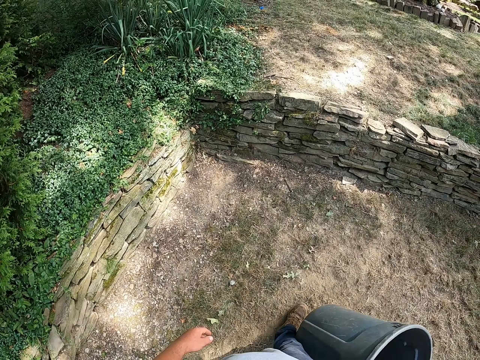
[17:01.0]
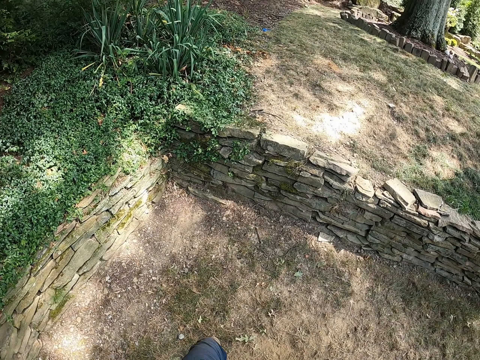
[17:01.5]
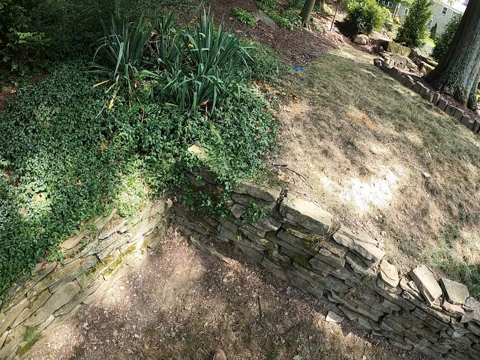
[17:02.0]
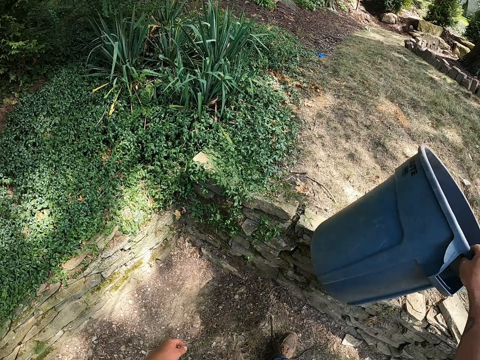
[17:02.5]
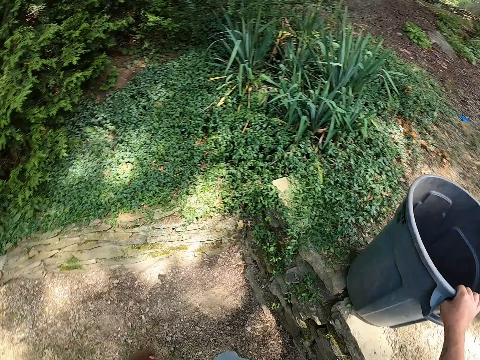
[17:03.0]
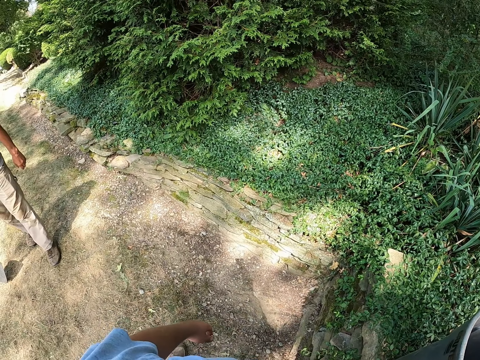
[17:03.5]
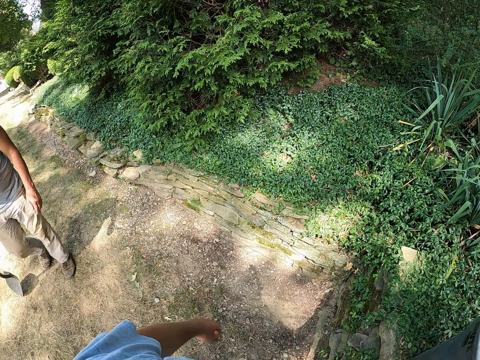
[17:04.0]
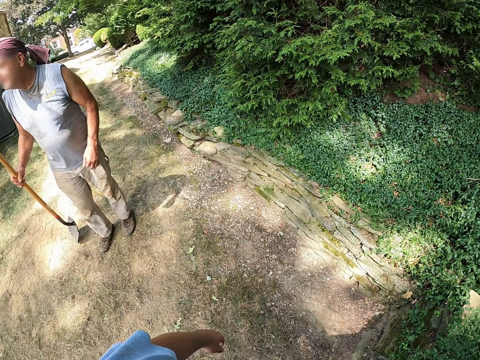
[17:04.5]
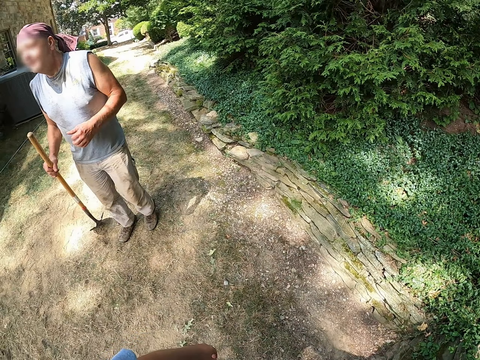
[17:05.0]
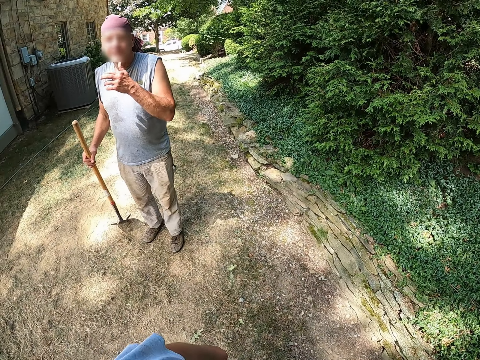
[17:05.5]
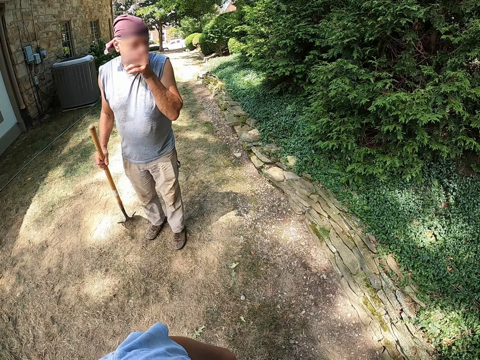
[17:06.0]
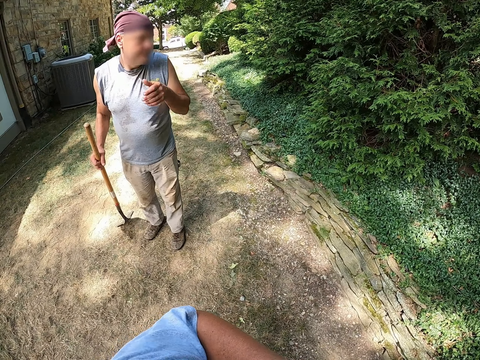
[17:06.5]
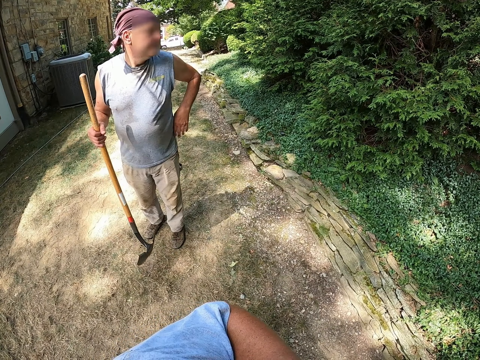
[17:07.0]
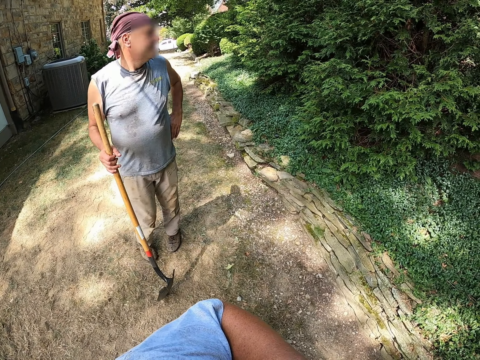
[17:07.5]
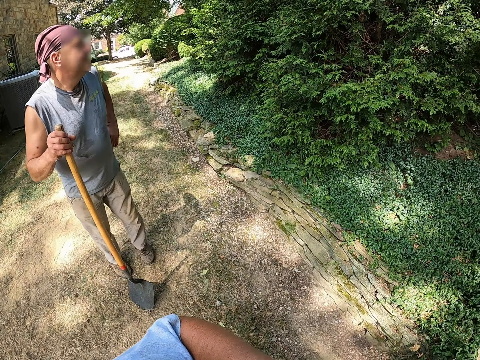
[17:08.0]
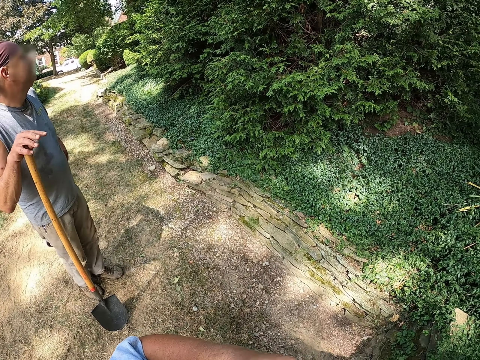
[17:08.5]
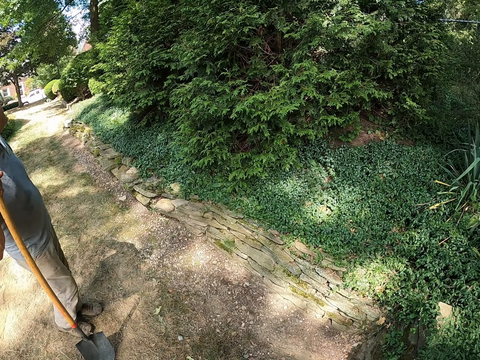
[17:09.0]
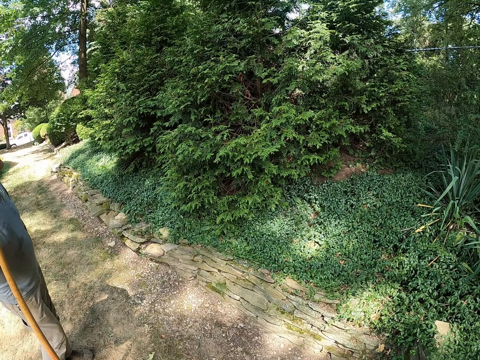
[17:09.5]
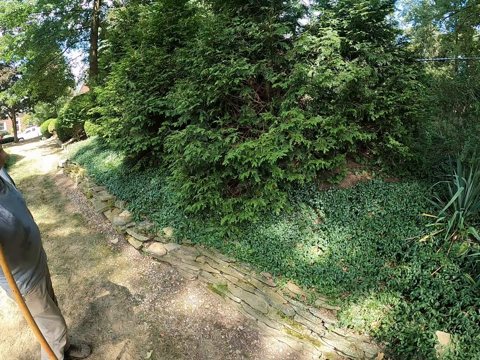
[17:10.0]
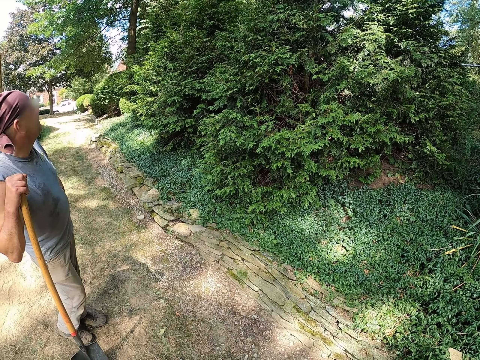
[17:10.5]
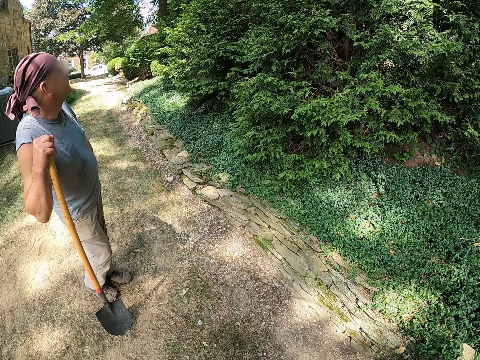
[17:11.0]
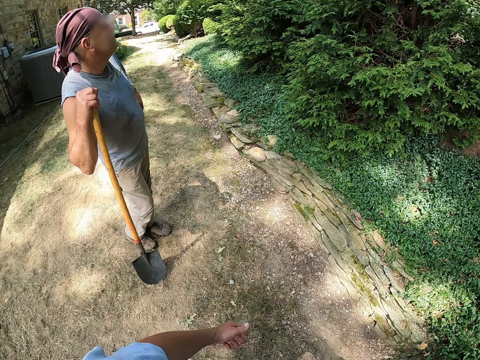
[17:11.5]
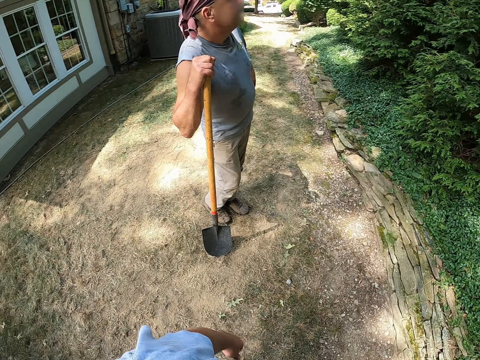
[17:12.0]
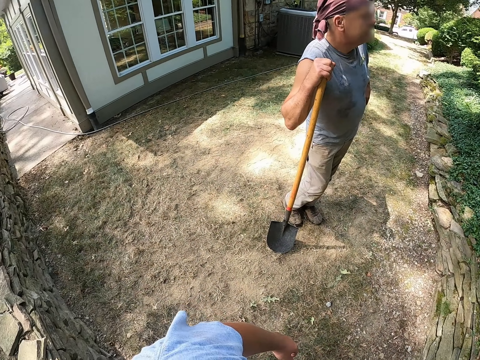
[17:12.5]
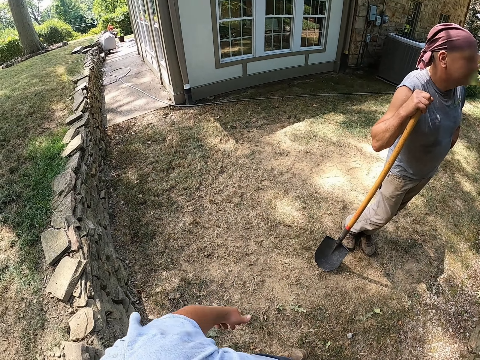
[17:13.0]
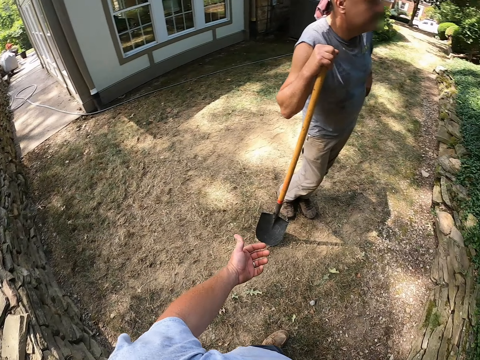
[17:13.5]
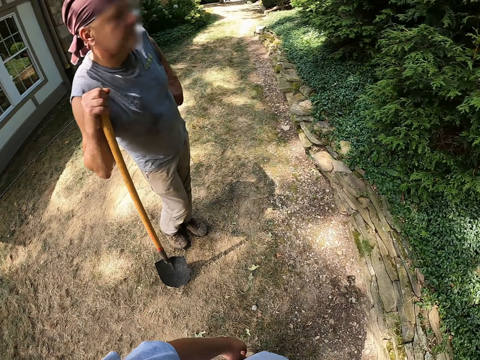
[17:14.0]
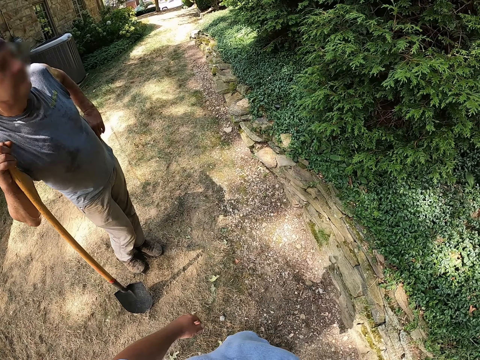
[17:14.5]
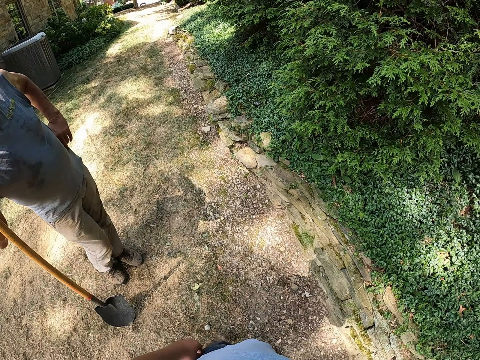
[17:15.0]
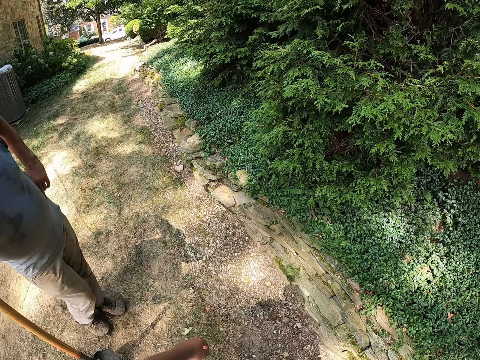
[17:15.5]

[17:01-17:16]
The camera wearer puts the dustbin down. They stand outside. A man stands outside. The man holds a spade. The man converses with the camera wearer. The man leans upon the shovel. The camera wearer looks around.

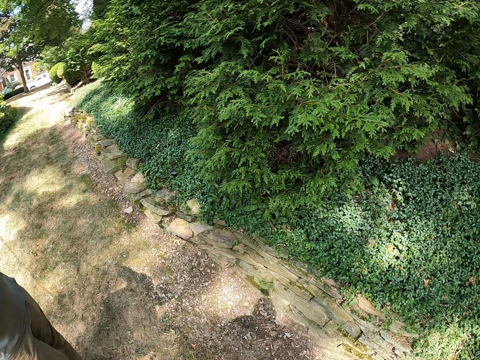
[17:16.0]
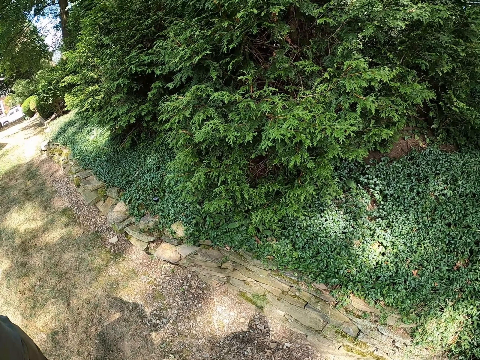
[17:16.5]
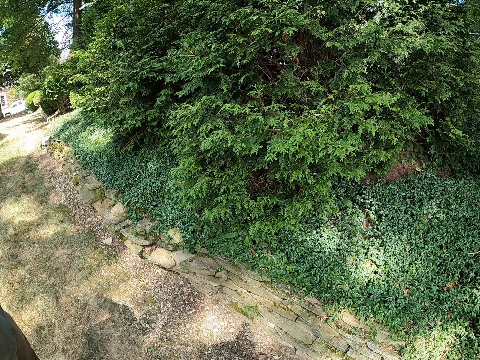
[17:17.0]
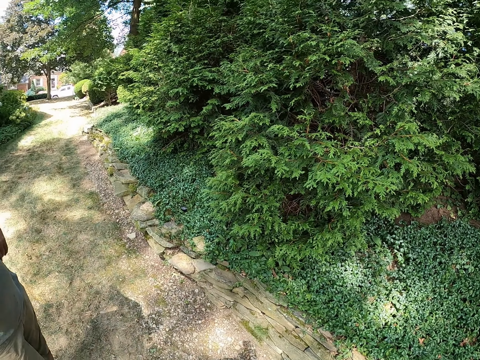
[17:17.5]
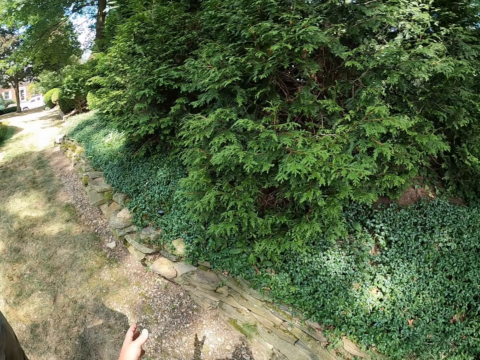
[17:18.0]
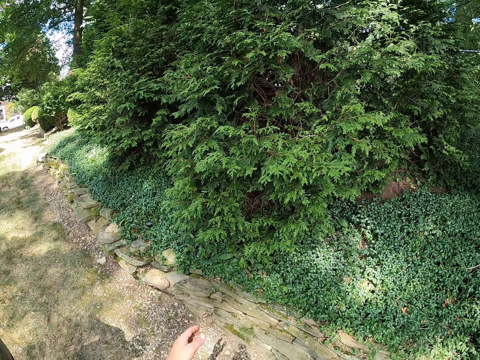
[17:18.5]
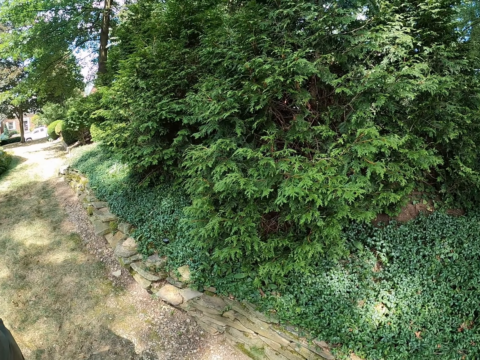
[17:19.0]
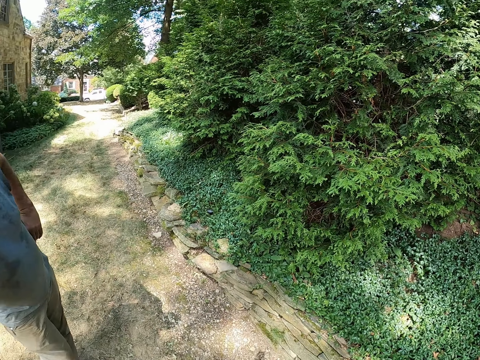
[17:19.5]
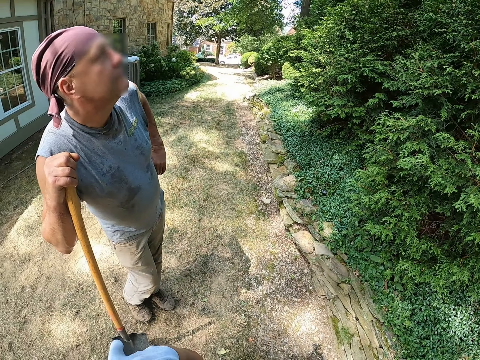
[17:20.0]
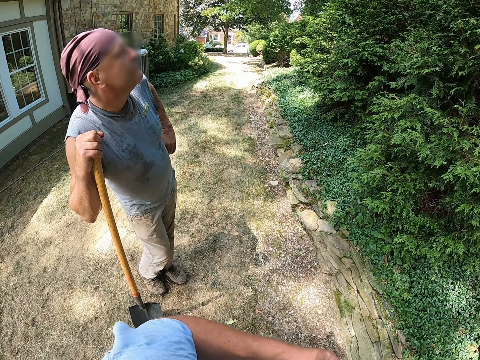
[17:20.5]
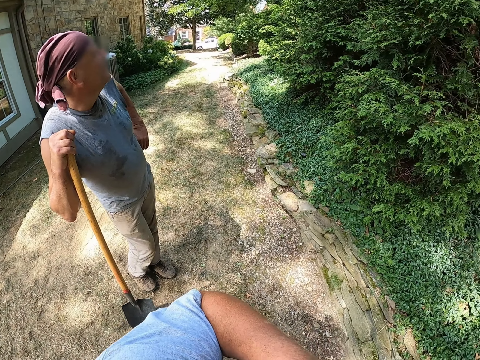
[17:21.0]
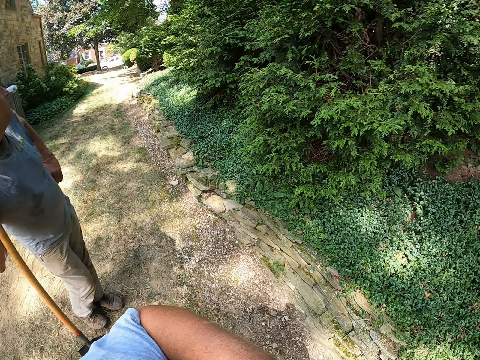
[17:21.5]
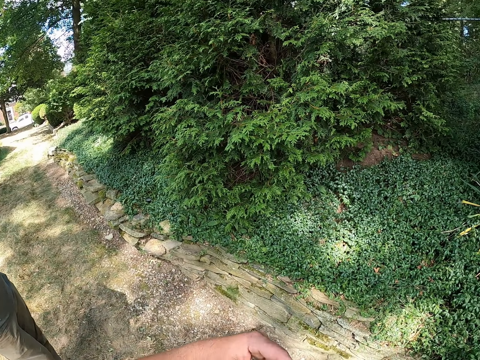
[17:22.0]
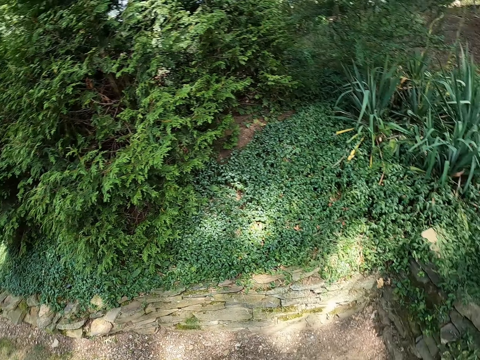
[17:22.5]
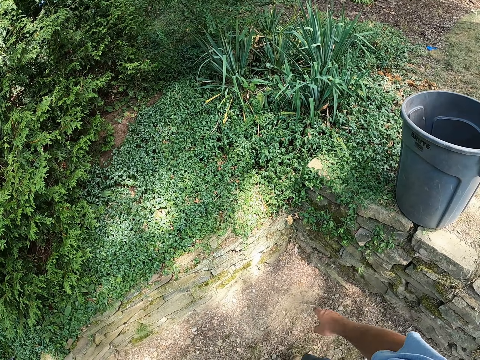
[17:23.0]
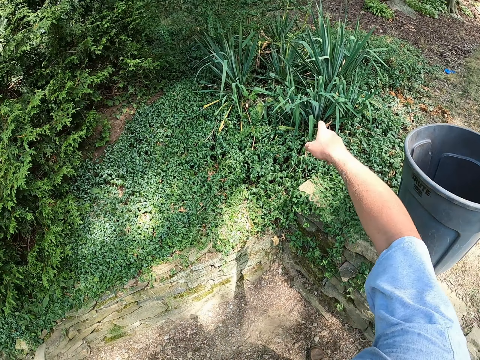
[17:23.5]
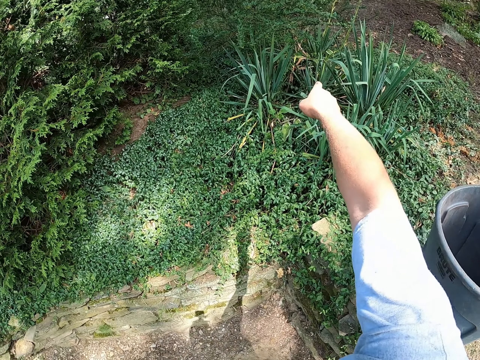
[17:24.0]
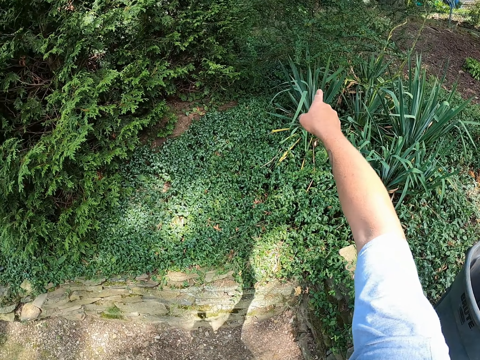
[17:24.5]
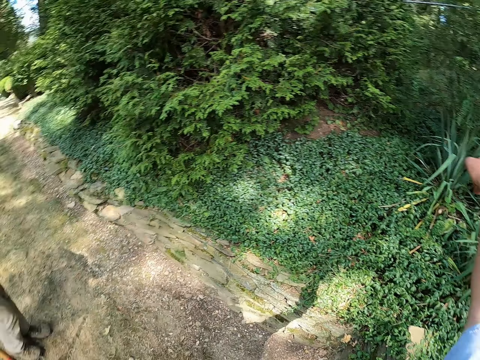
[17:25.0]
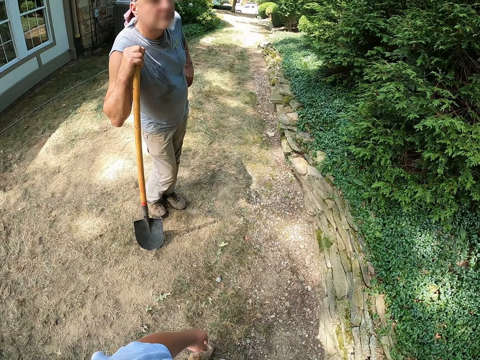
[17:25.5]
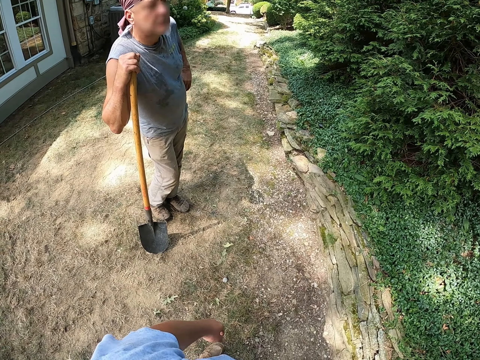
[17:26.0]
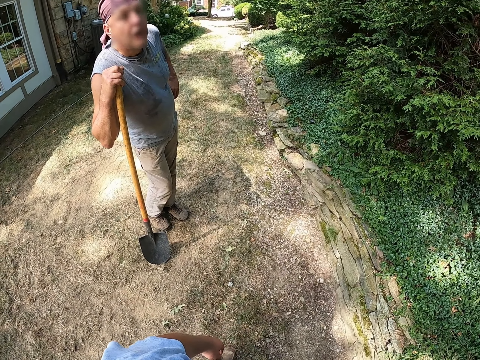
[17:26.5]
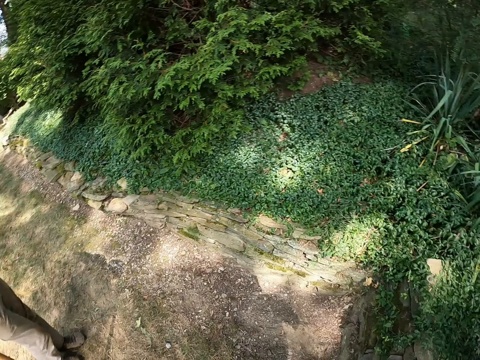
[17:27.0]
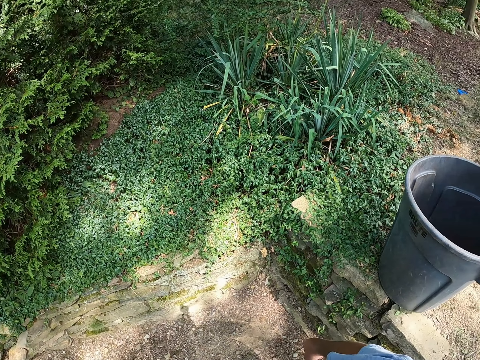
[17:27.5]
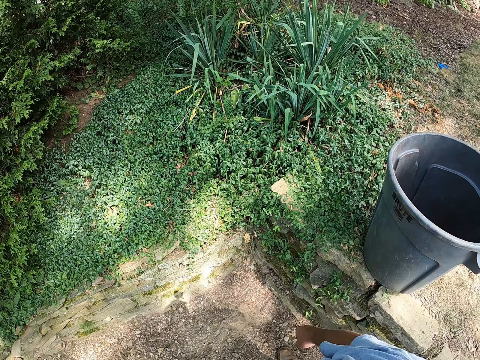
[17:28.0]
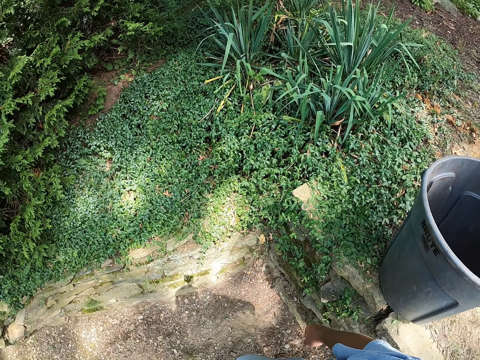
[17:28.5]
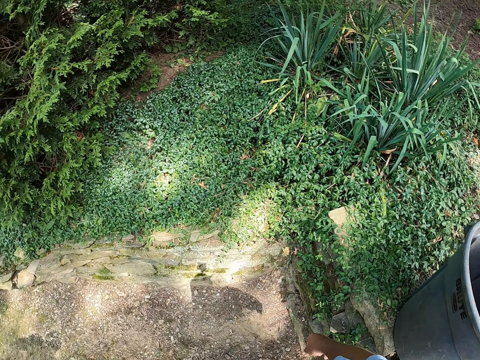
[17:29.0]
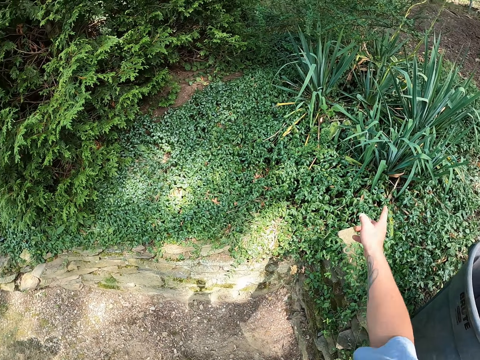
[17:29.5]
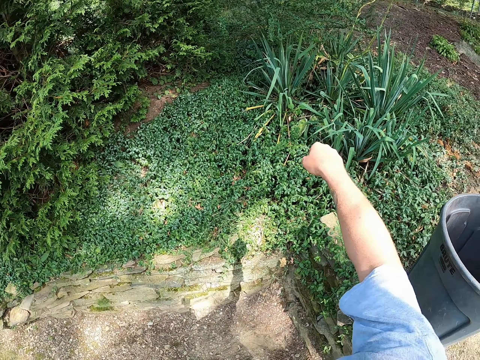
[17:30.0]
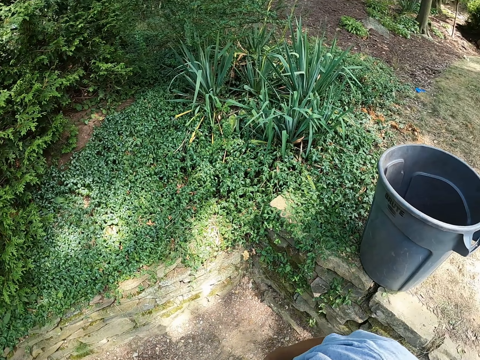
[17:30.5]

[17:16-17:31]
The camera wearer dialogues with a man. He points at the vegetation with his right hand.
